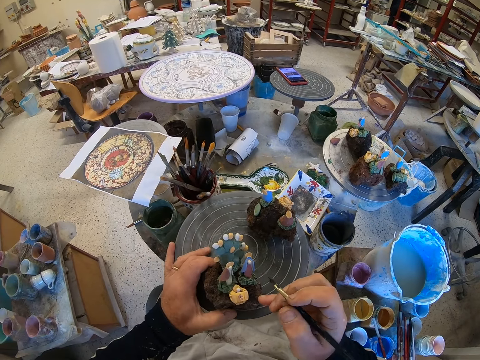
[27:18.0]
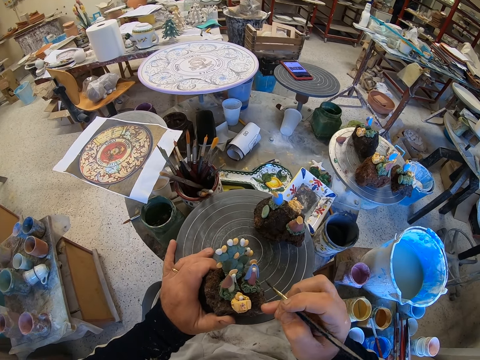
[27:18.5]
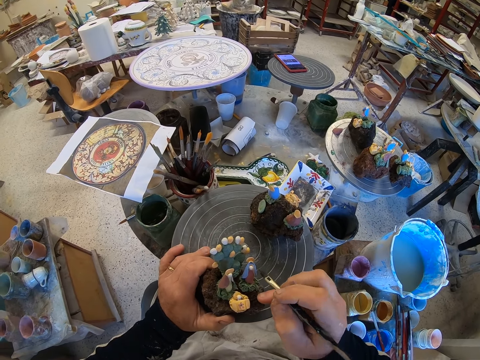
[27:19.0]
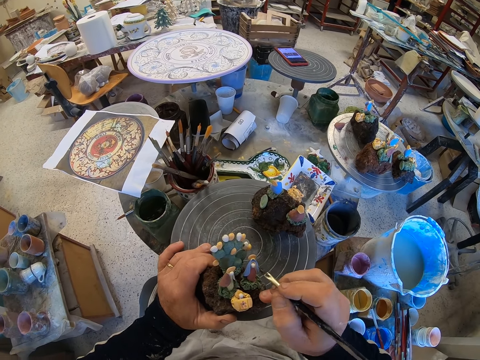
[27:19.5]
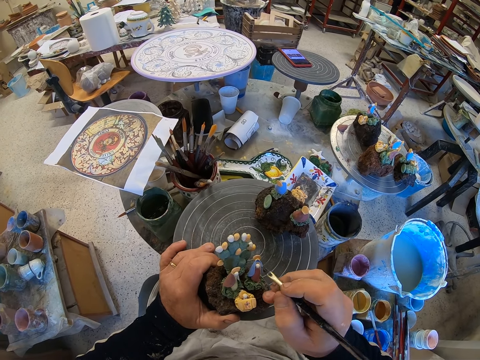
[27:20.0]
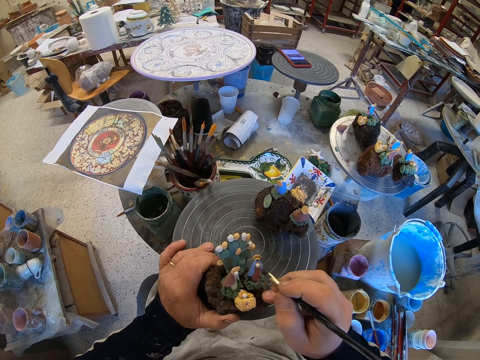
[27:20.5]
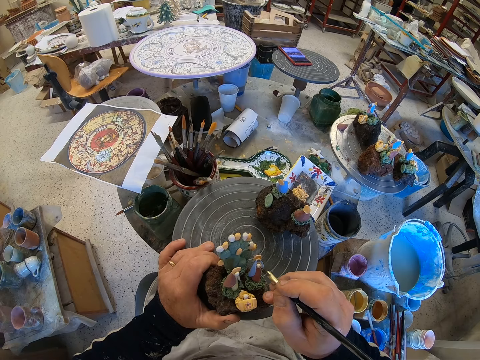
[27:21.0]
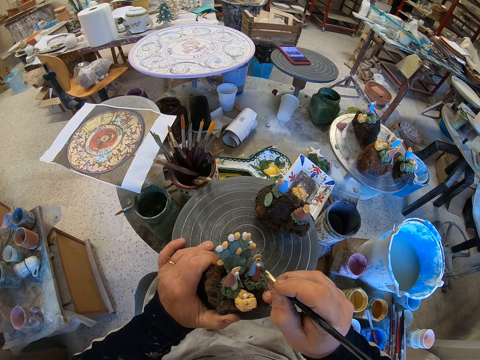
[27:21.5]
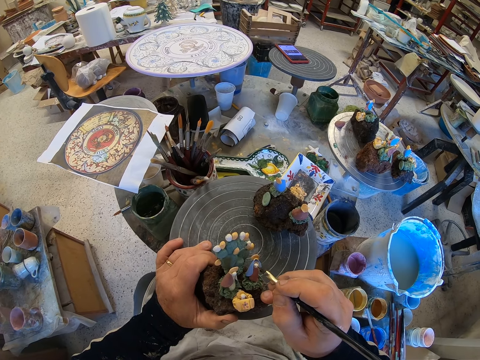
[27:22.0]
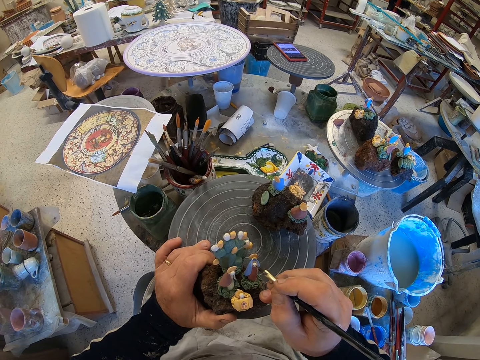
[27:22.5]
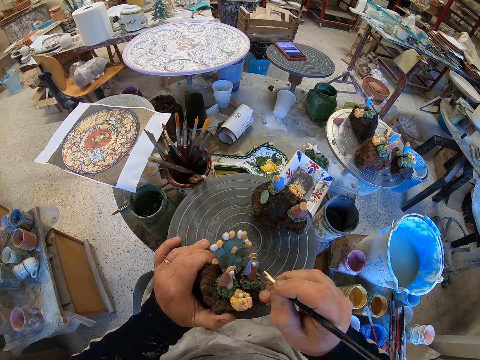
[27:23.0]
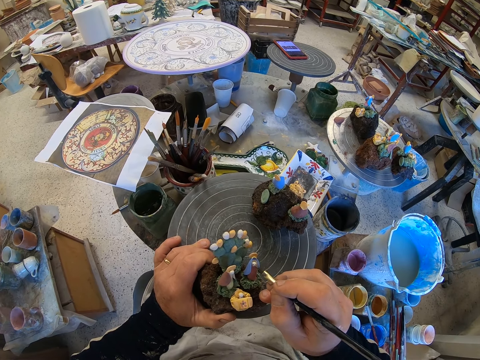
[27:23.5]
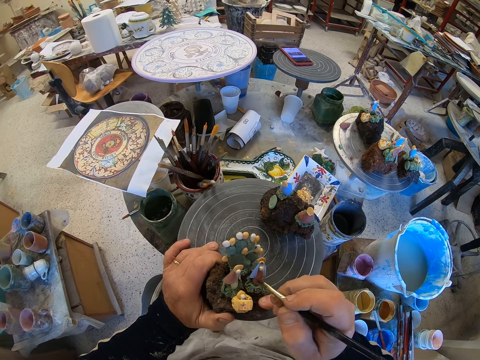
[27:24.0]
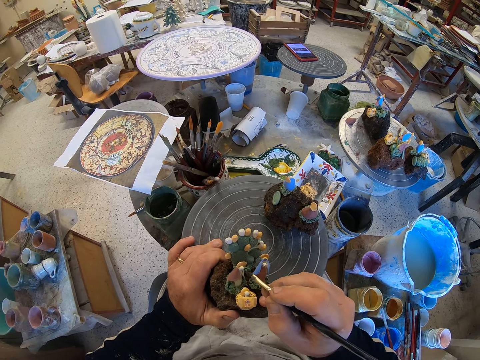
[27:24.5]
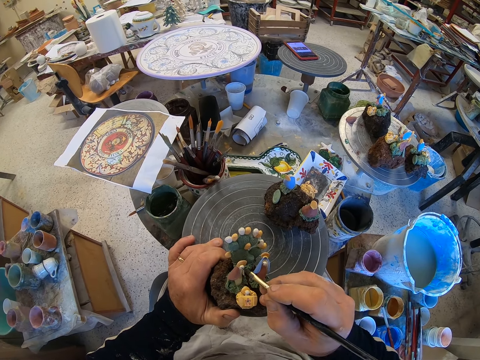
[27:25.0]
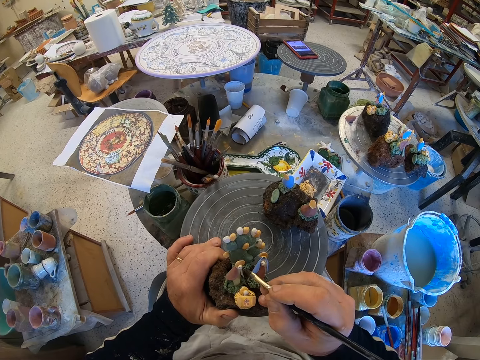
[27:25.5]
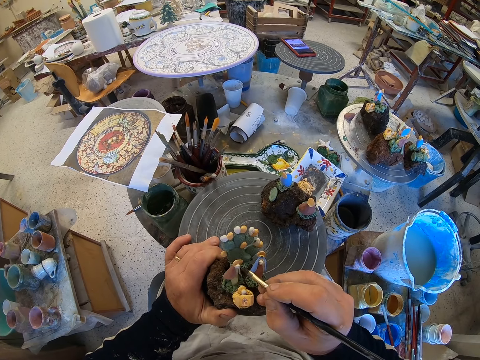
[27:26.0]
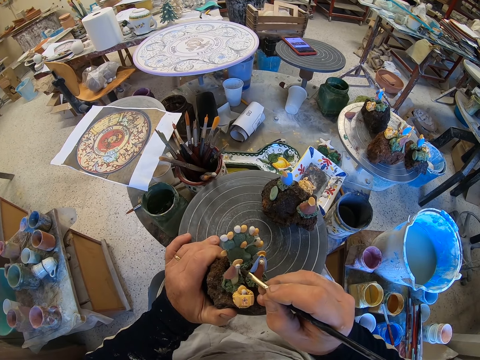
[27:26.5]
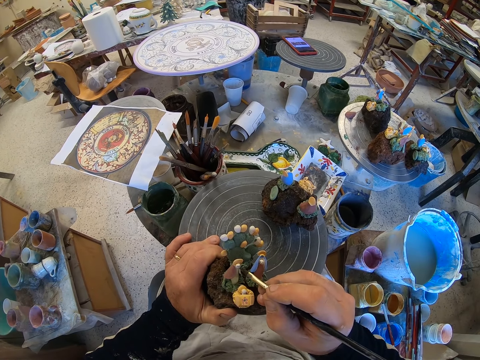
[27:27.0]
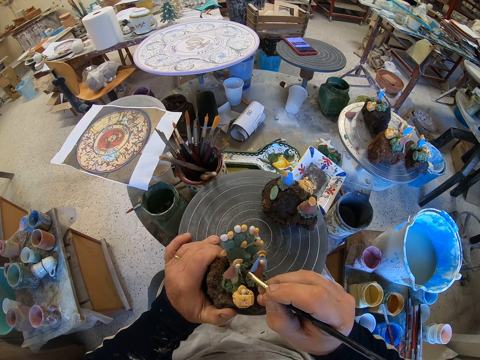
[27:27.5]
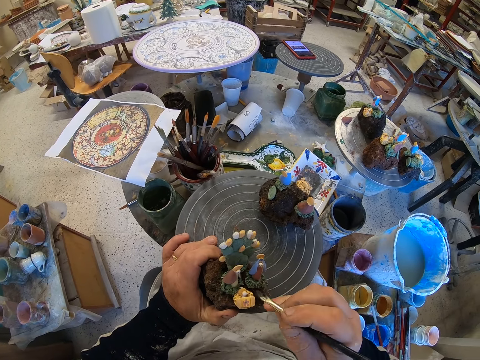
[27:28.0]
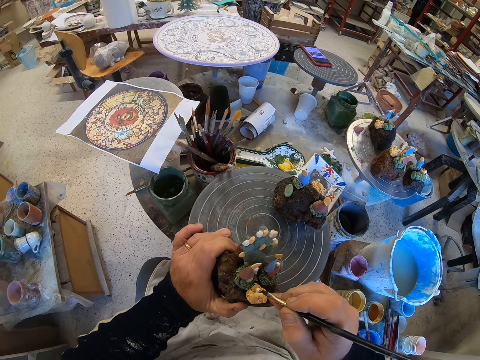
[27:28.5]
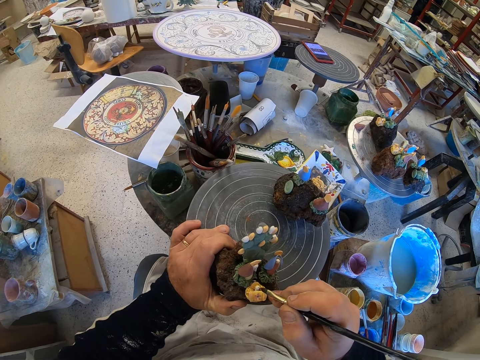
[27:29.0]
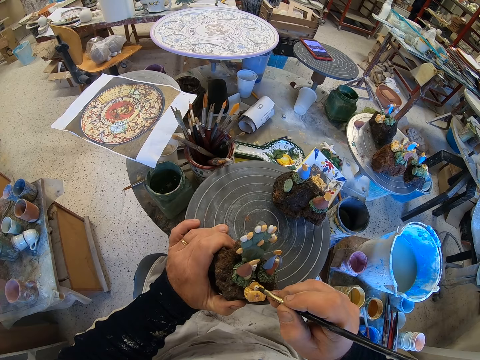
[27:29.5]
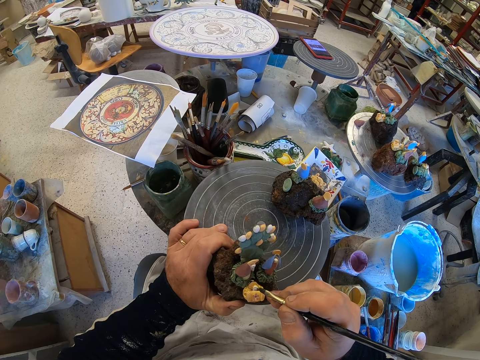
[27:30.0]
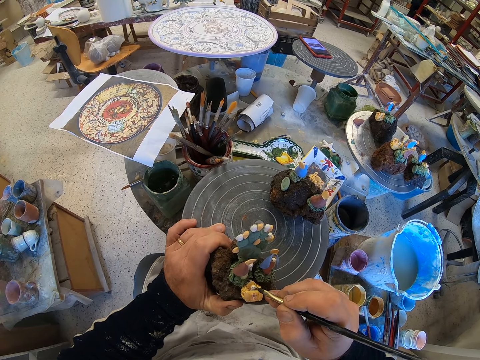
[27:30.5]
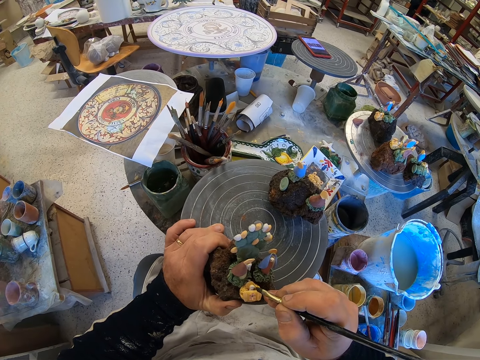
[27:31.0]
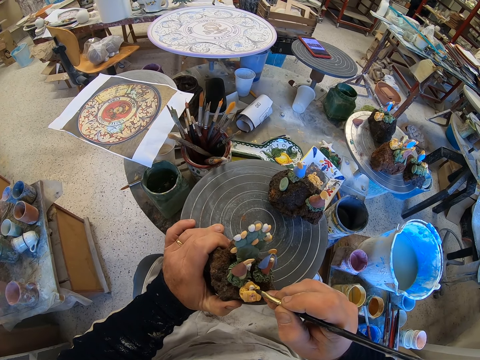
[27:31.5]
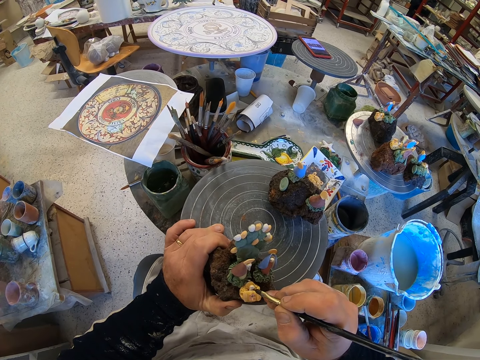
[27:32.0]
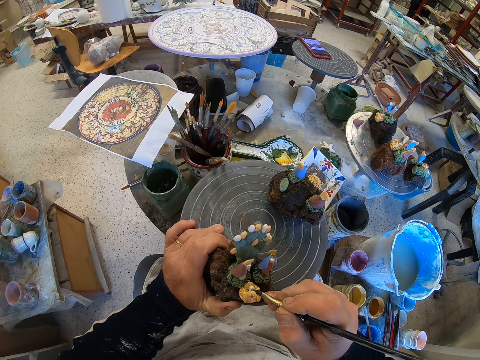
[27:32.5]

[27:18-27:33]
The camera wearer holds a figurine on the table. They paint the figurine.

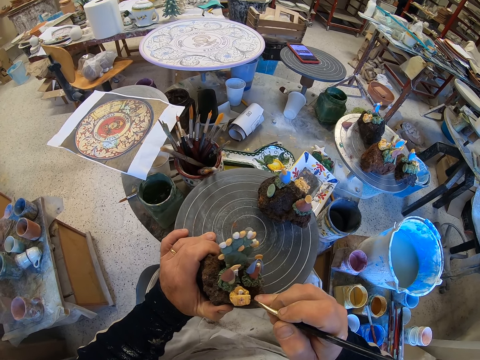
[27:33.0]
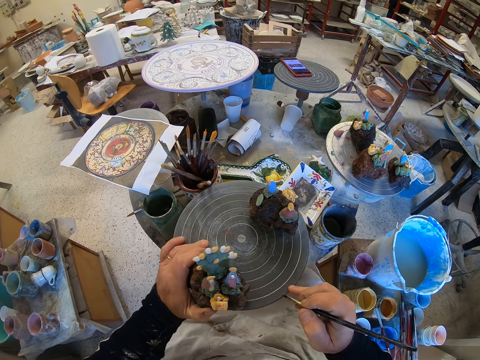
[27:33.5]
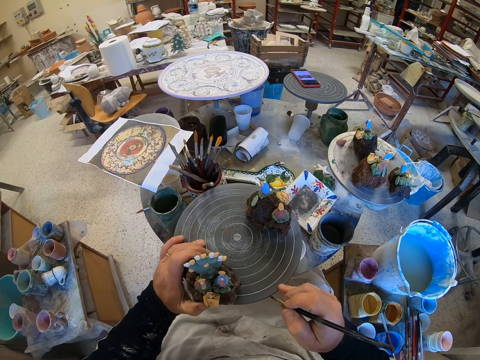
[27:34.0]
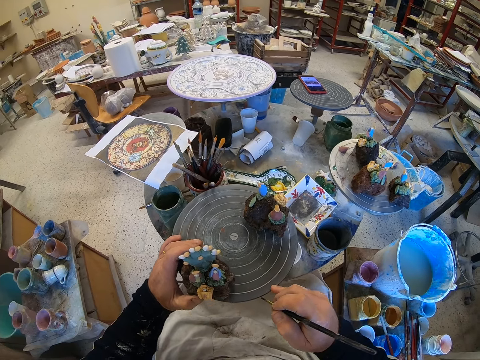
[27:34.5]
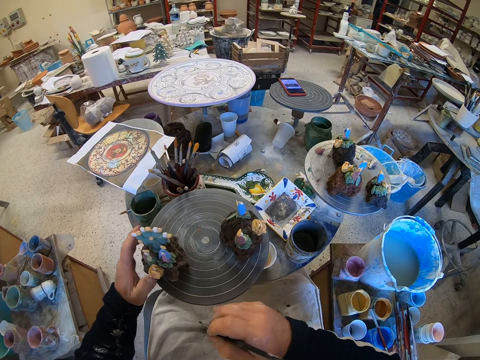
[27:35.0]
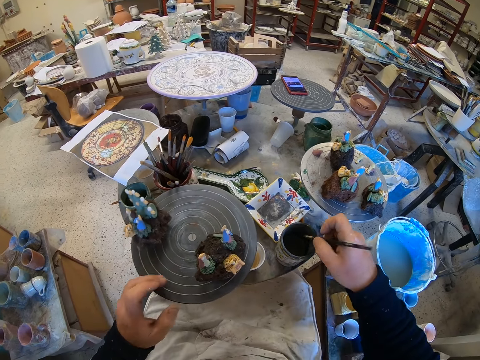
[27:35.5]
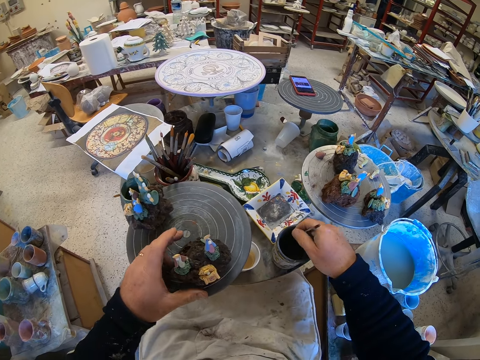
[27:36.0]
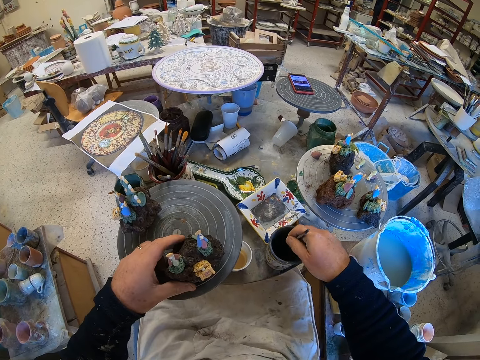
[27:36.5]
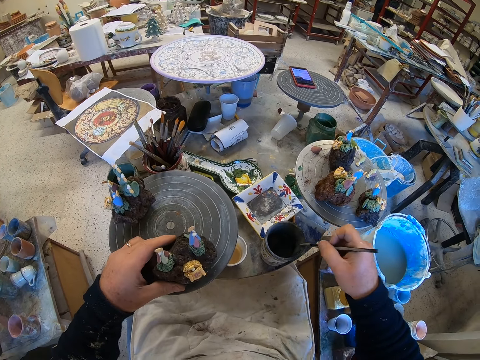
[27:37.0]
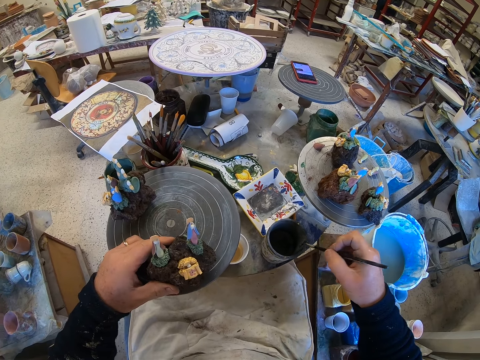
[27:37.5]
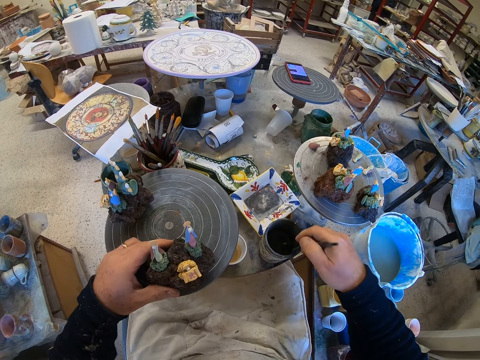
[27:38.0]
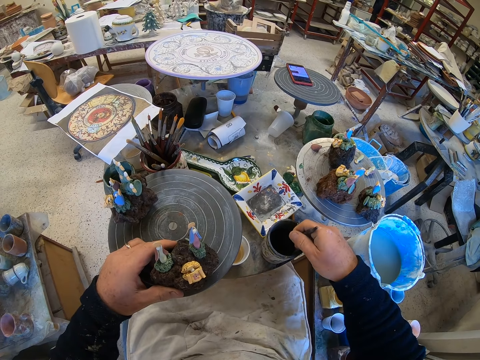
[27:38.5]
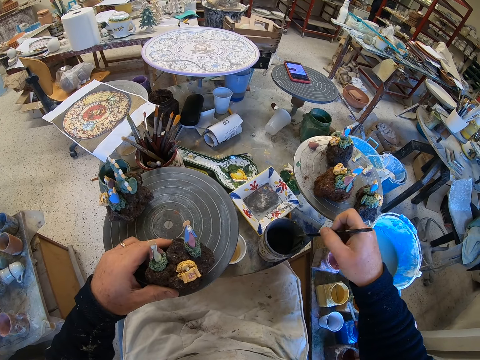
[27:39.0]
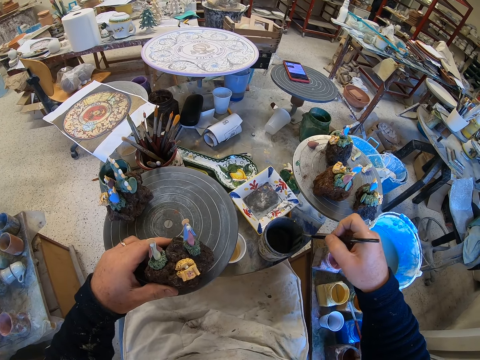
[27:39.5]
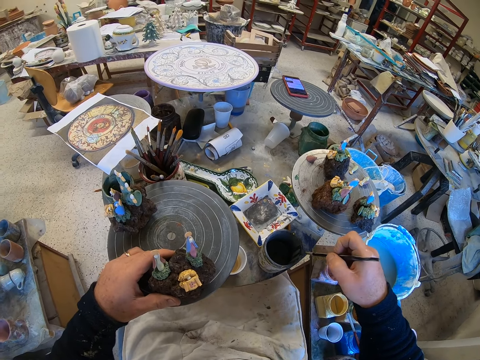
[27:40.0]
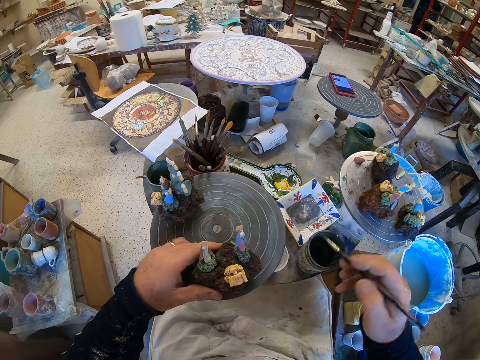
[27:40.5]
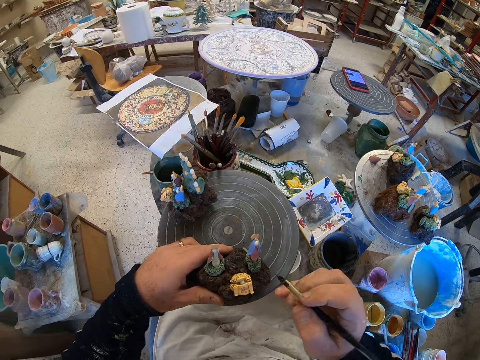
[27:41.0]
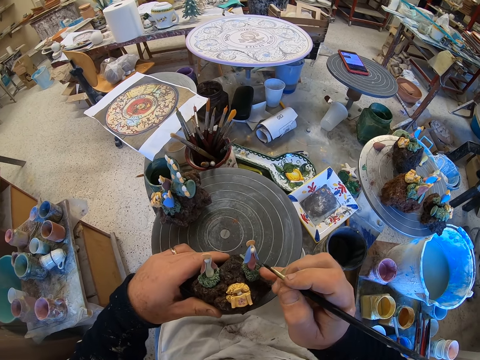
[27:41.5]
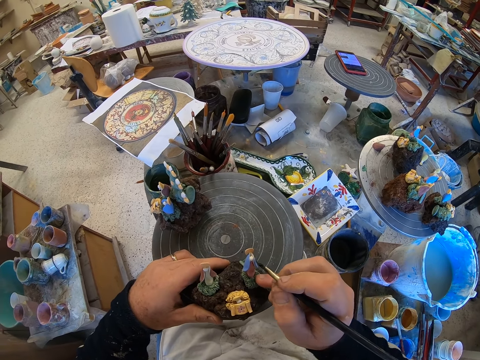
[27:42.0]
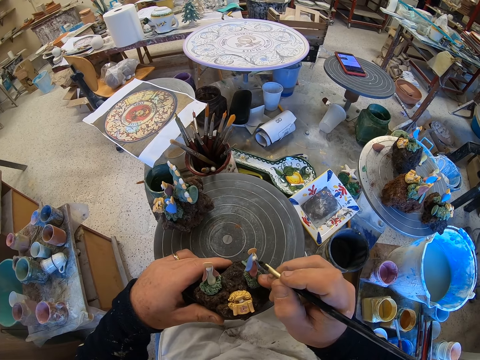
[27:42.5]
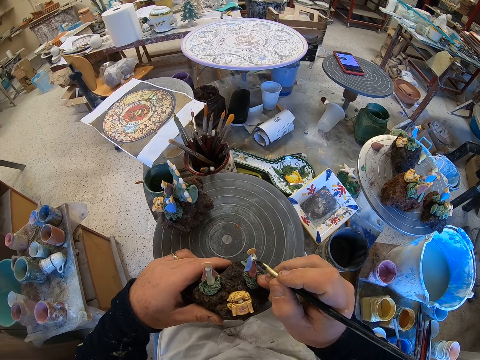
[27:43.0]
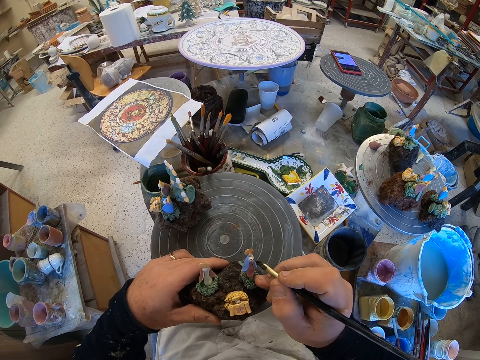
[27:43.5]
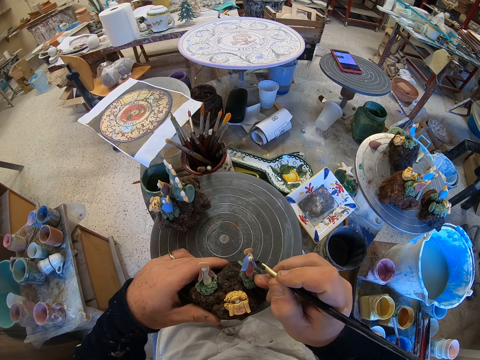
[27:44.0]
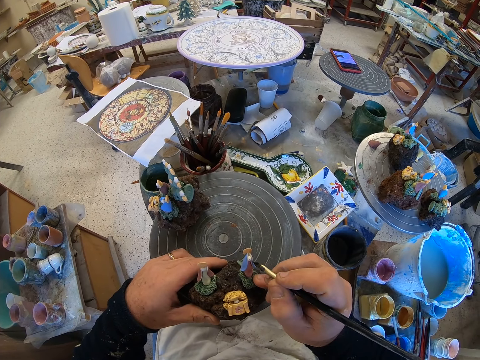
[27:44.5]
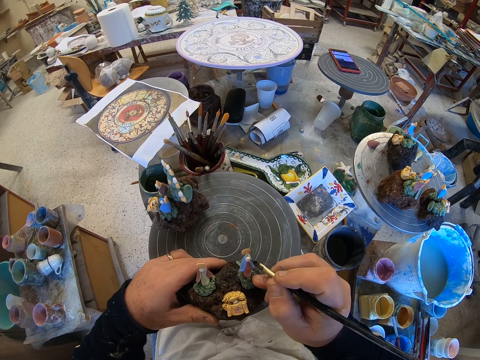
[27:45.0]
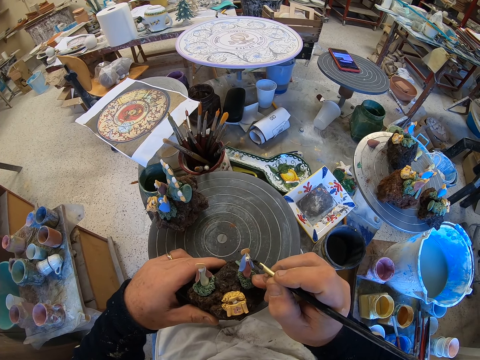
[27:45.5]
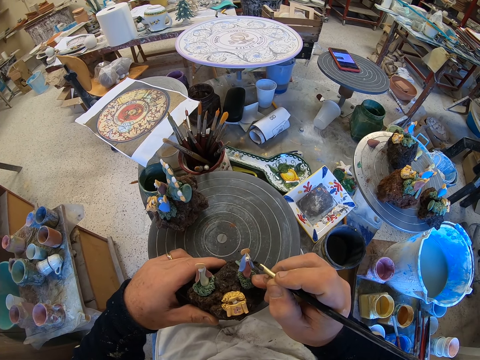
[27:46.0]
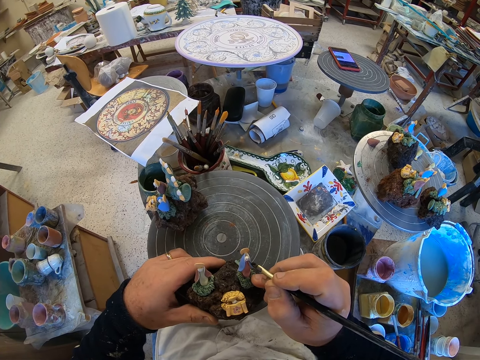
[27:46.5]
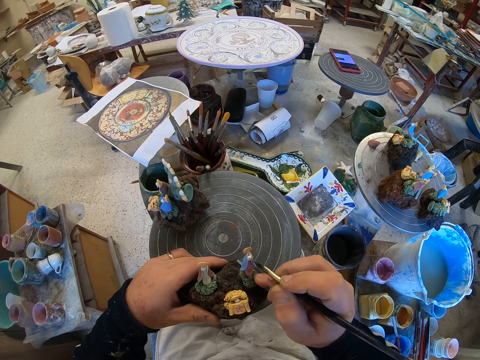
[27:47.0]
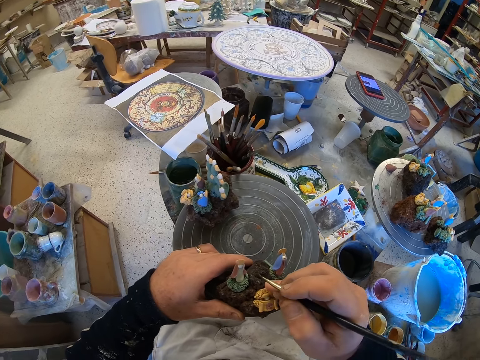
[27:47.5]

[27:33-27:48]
The camera wearer rotates a table. They dip a paint brush in the paint. They reduce paint from the paint brush. They dip the paint brush in the paint. They reduce paint from the paint brush. They paint a figurine.
